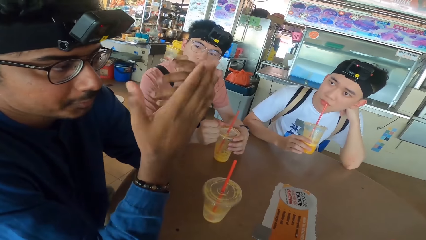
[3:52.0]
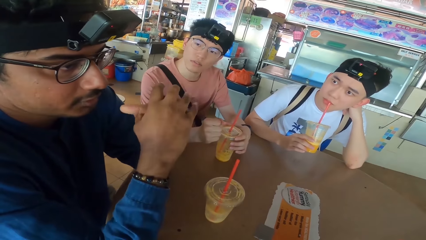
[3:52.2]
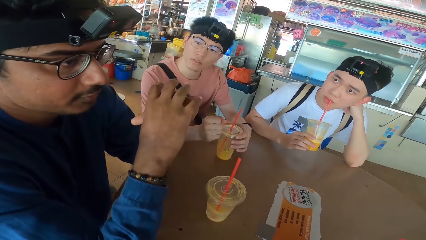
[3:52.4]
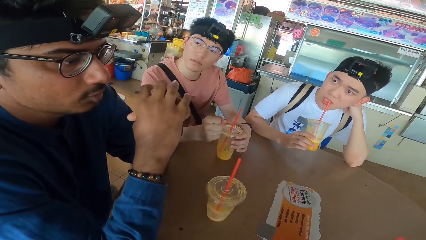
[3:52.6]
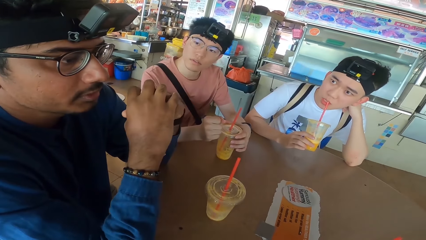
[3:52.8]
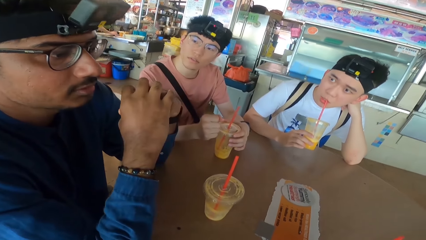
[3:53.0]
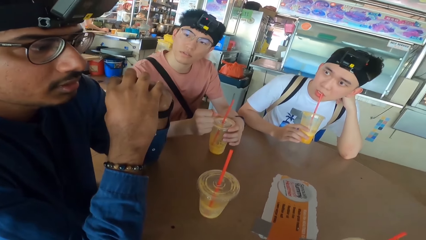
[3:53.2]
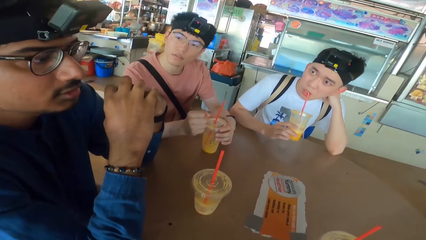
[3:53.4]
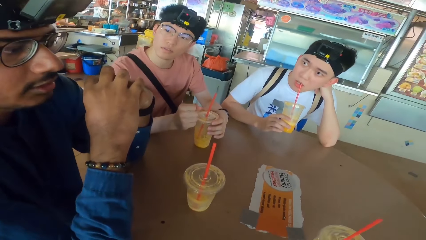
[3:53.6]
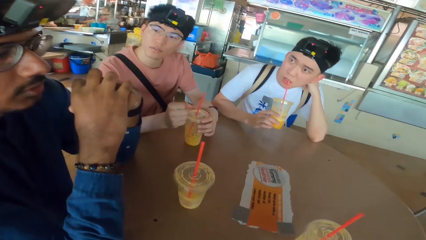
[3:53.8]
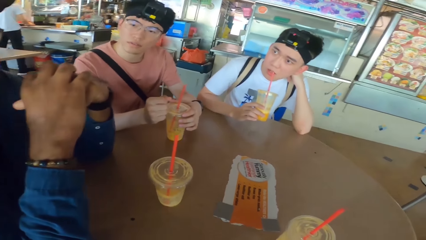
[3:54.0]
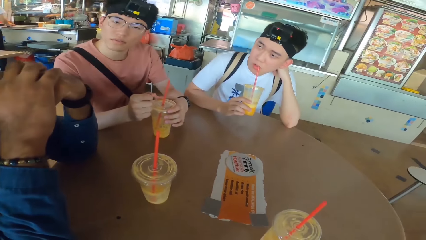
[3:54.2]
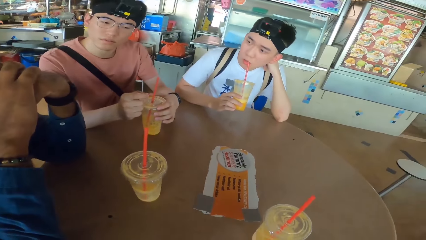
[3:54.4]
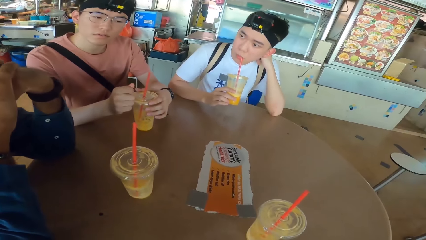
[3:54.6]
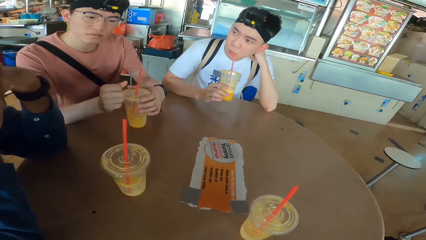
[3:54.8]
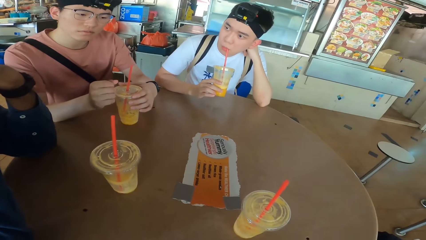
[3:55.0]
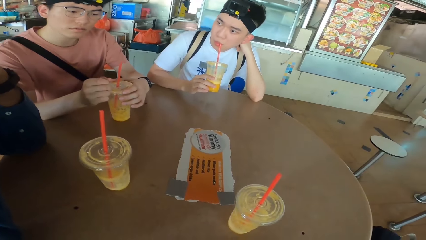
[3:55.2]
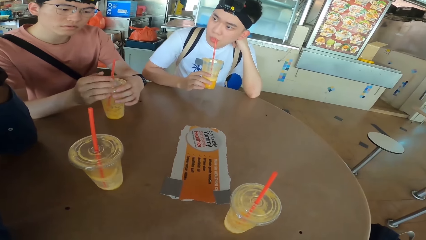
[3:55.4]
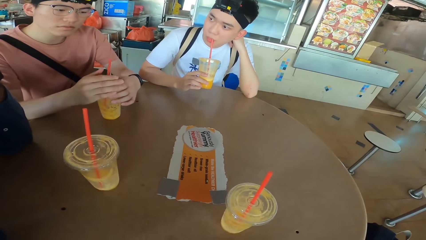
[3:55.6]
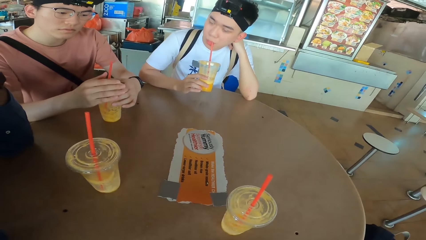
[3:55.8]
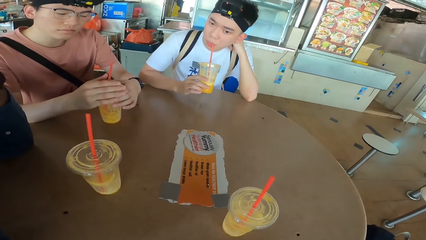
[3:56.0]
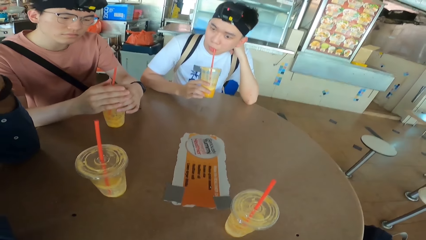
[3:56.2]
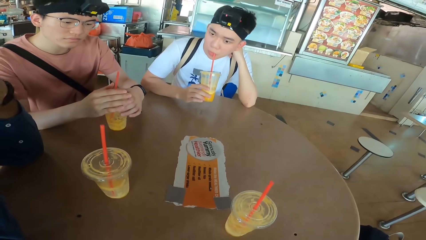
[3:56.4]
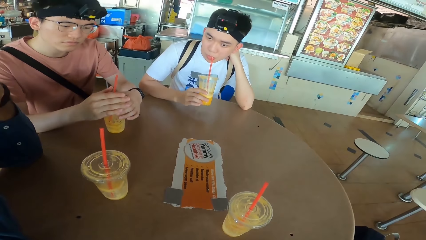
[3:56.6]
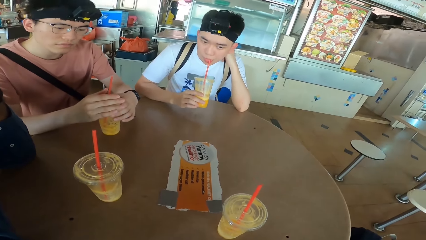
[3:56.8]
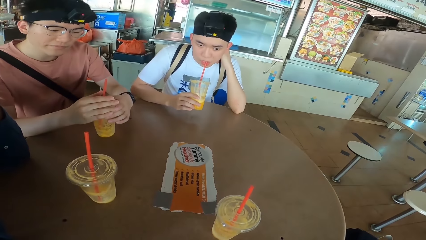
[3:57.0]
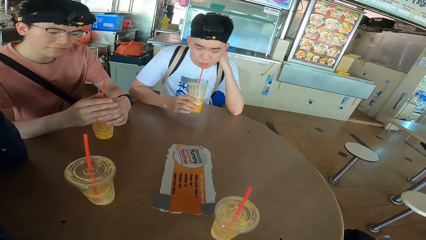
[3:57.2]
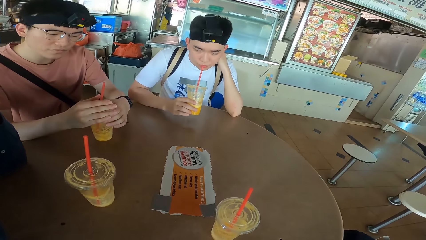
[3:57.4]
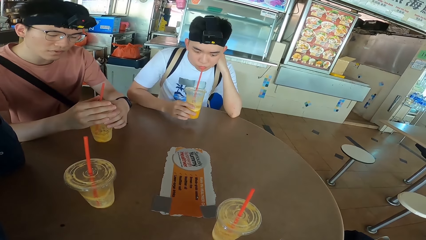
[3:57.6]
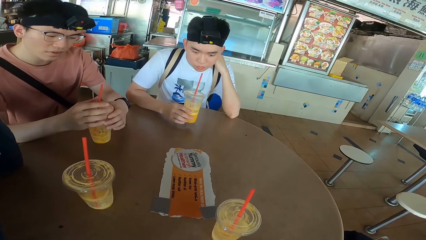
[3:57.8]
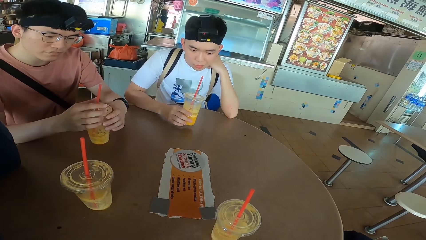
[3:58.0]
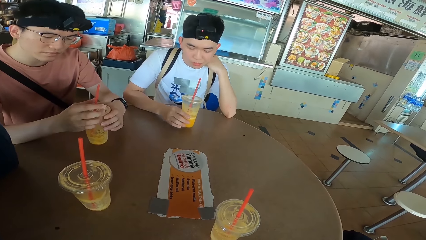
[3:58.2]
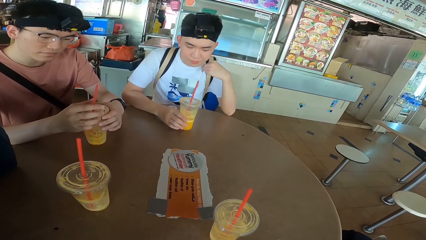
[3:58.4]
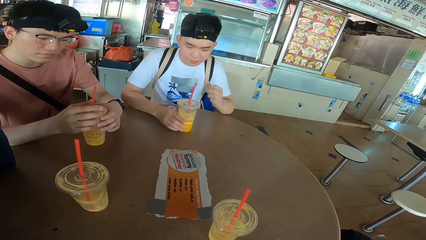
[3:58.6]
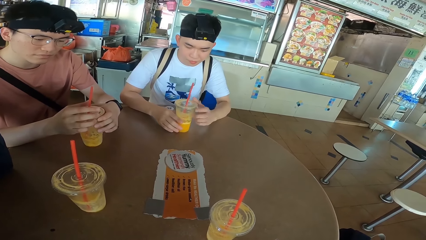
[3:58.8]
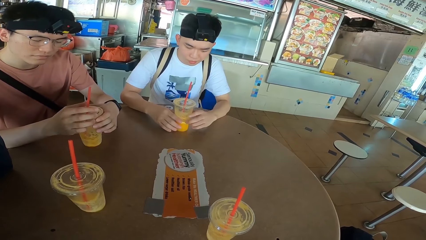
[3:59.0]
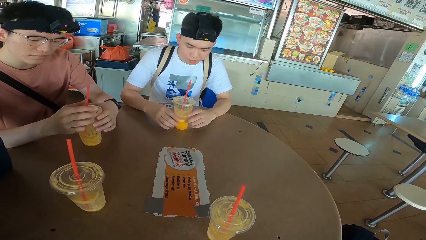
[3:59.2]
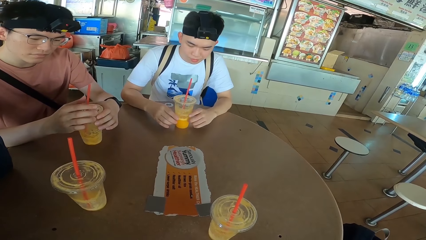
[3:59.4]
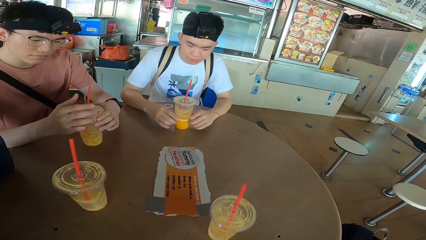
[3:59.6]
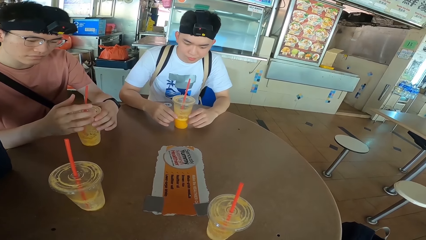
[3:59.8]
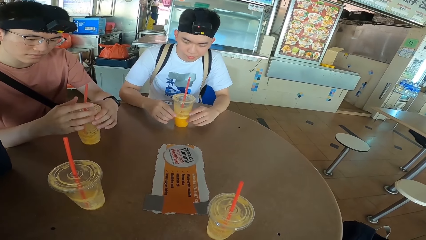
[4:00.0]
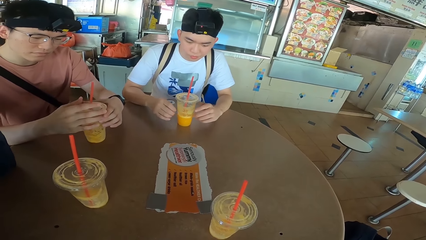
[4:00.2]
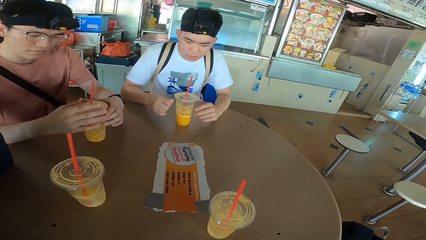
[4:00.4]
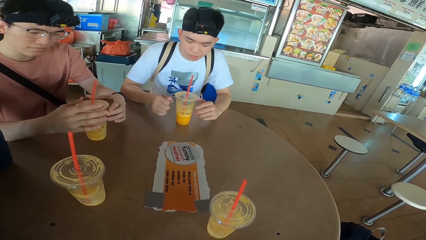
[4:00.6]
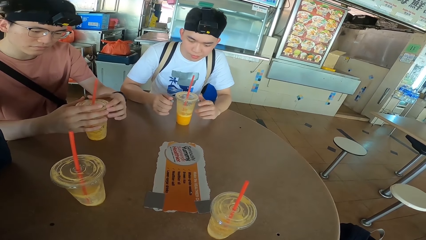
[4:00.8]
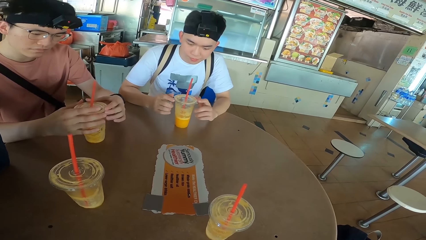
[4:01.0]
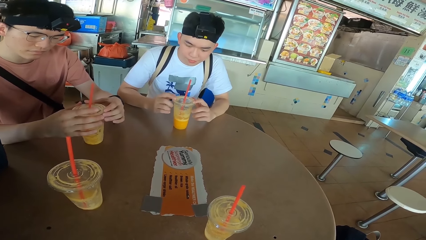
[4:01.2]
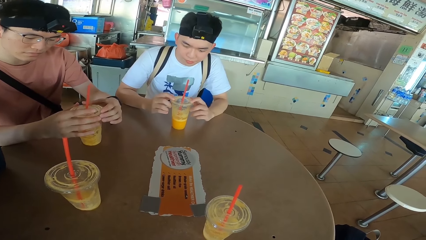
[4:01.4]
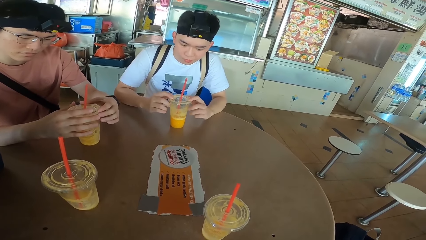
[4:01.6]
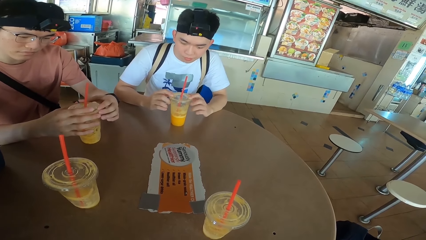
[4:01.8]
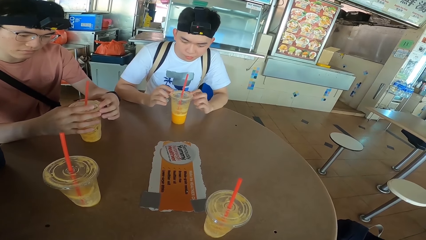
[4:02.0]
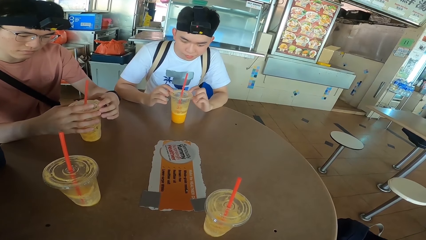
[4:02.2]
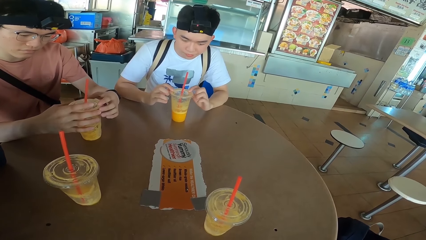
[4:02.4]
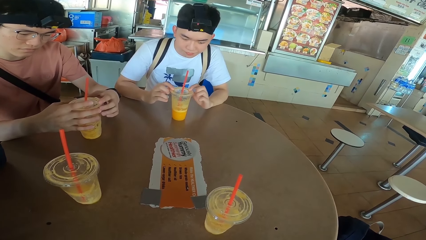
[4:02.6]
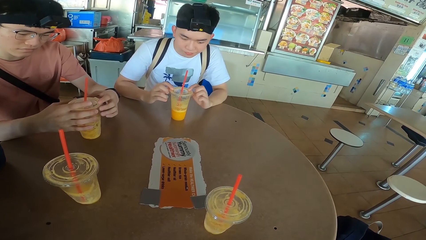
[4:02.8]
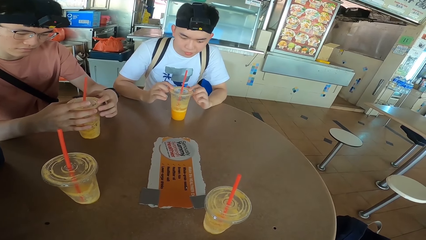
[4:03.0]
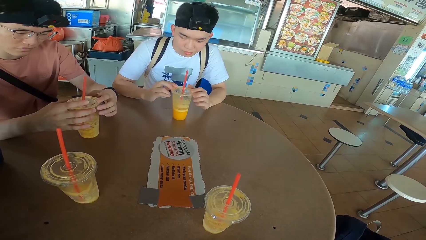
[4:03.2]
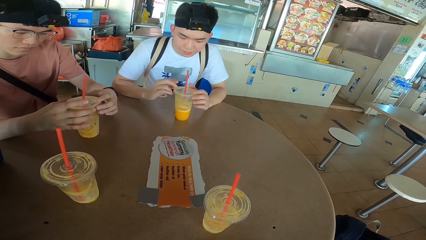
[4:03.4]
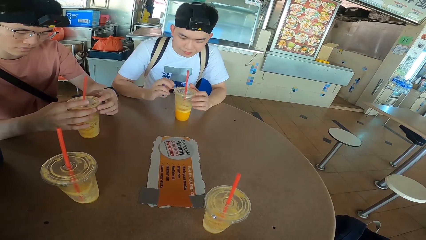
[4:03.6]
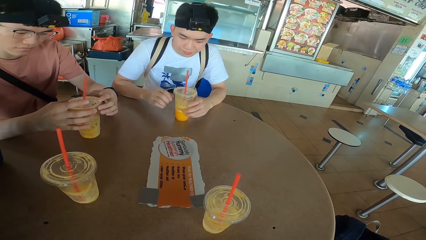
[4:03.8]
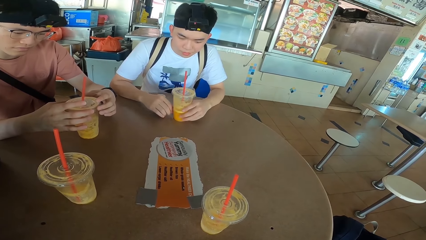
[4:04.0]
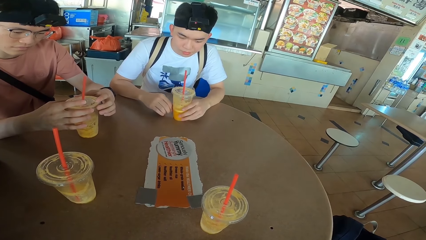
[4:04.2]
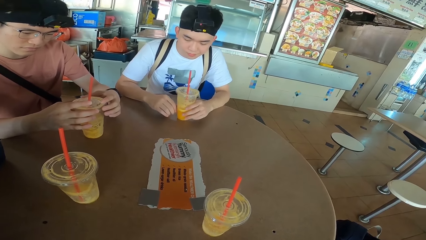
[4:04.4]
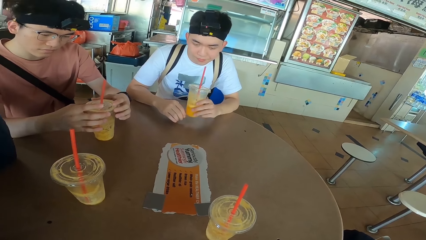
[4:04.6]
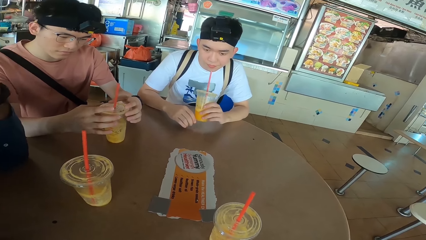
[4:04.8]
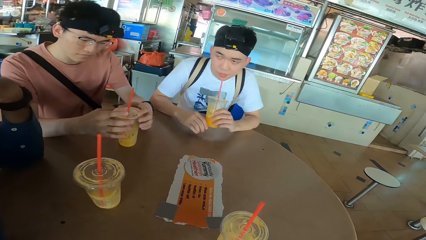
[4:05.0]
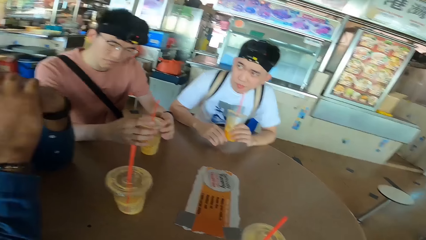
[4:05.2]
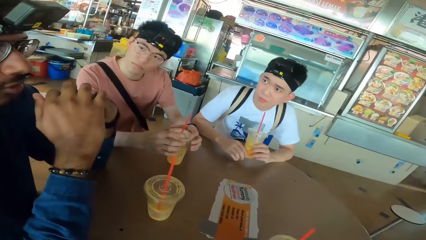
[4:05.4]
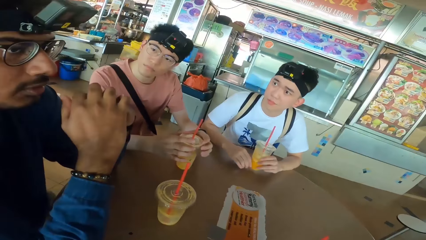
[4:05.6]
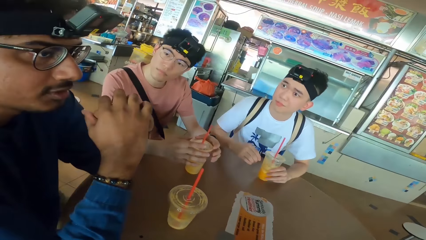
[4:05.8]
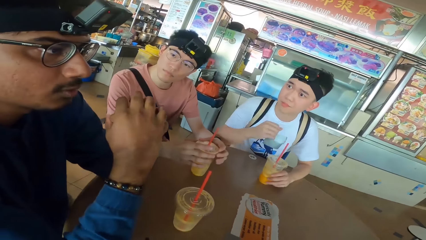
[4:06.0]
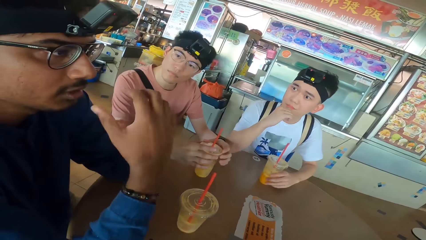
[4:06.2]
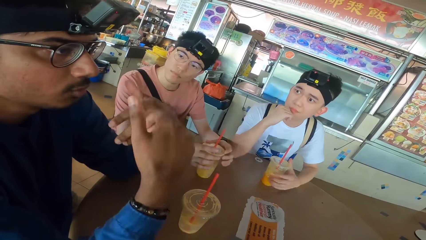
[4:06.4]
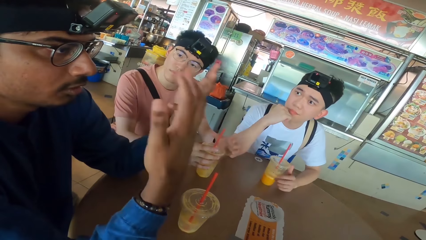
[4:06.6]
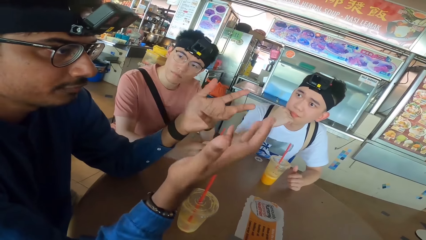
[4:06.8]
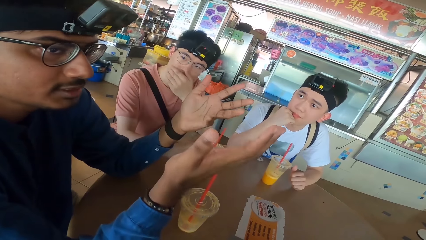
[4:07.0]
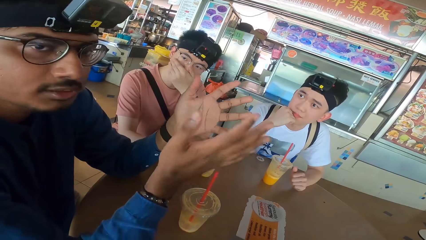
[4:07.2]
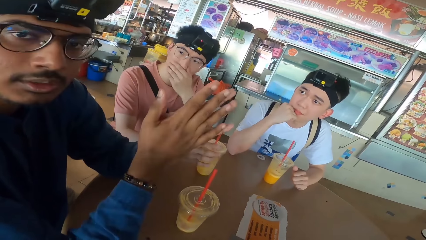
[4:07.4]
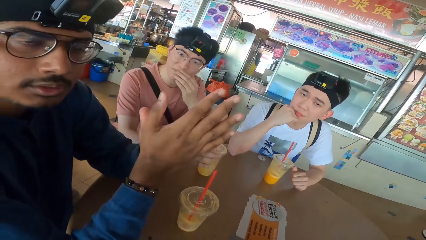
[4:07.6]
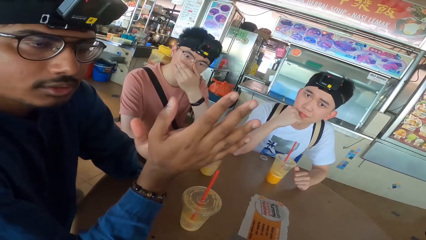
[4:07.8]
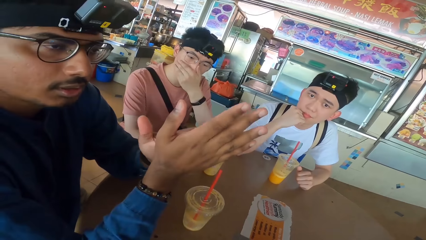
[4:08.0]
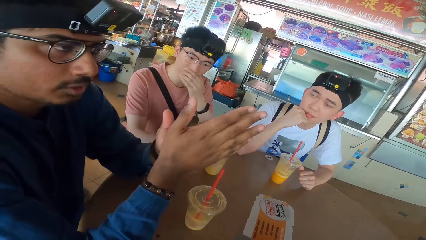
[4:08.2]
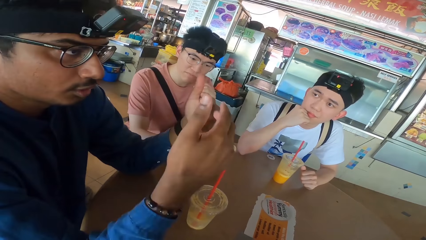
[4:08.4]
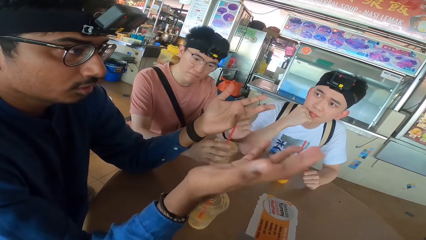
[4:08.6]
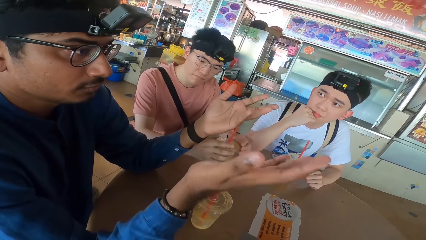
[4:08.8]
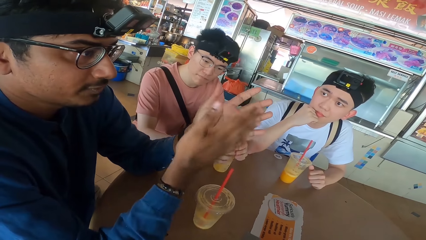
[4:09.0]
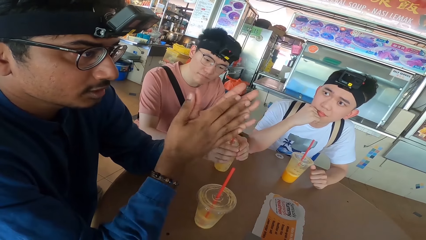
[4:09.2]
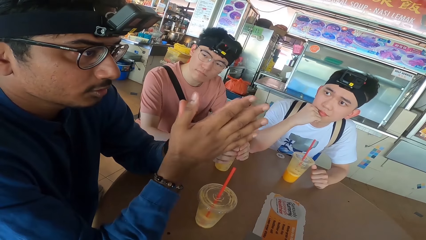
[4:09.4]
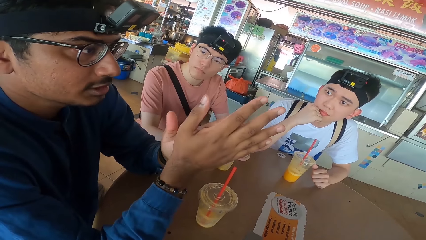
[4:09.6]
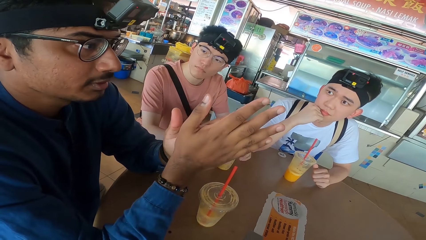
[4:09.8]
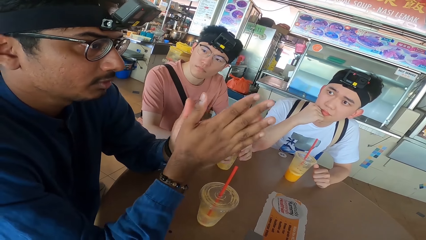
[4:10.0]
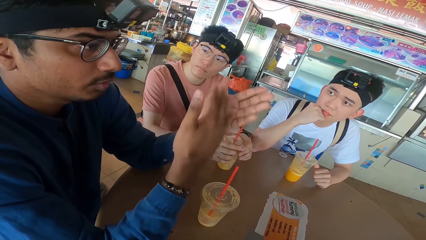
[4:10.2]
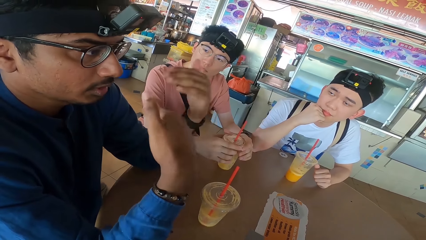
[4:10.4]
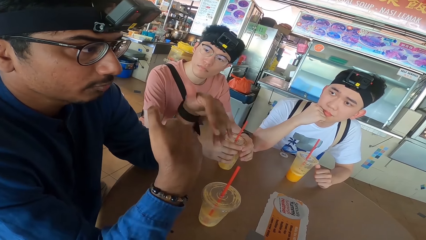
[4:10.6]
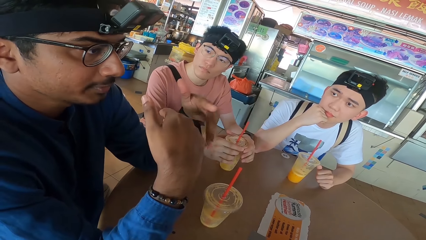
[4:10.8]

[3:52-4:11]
A man moves the hands. Another man puts the smoothie or juice can on the table. The second man looks at the juice can and sips the smoothie. The second man puts the smoothie can on the table. A woman holds the head. The first man moves the hands. A third man communicates with the camera wearer. A fourth man touches the face. The first man moves the hands.
